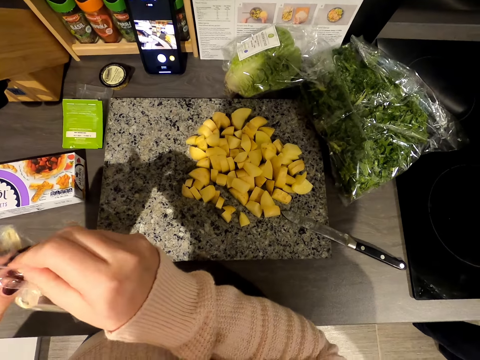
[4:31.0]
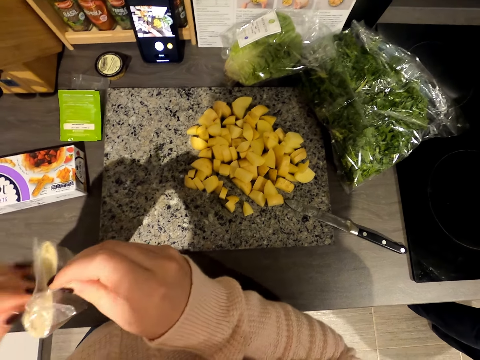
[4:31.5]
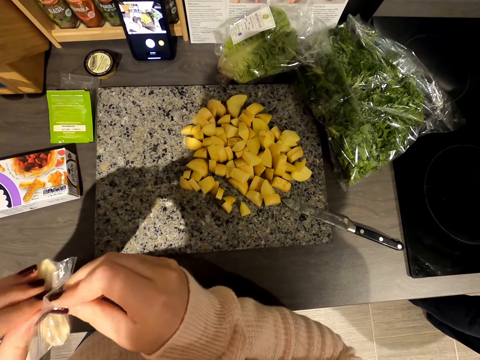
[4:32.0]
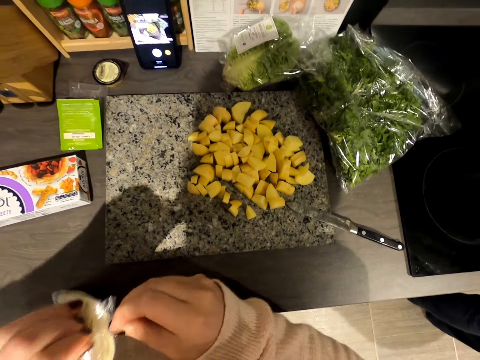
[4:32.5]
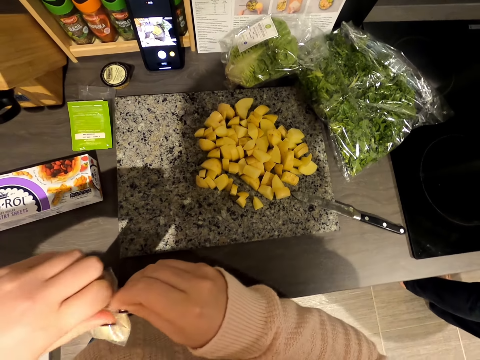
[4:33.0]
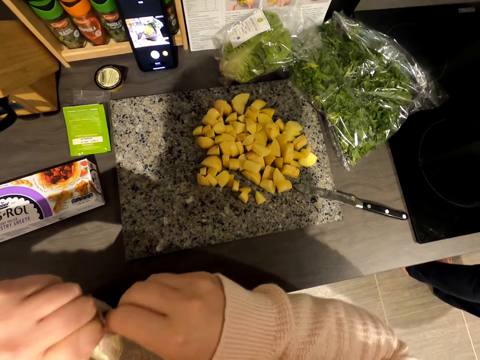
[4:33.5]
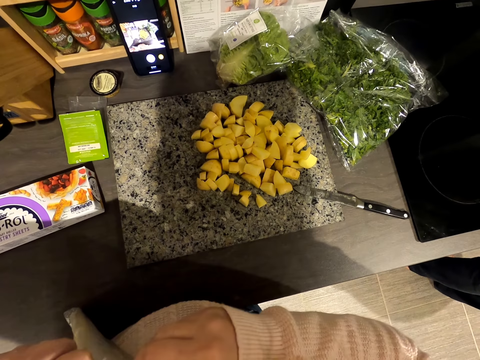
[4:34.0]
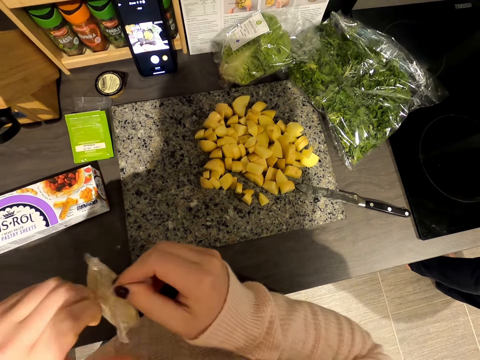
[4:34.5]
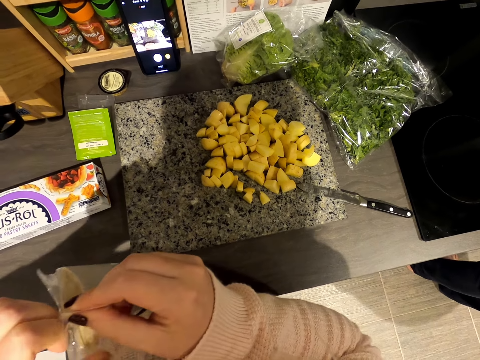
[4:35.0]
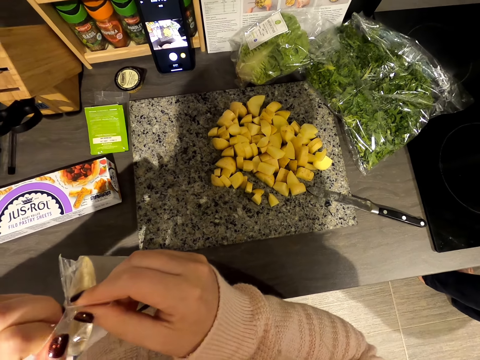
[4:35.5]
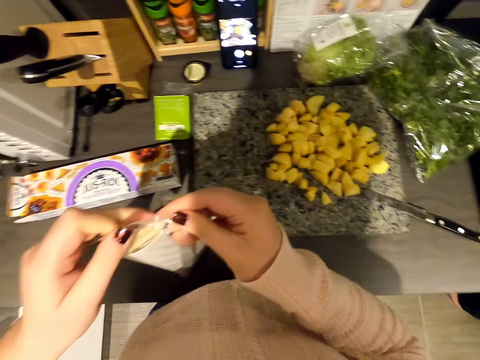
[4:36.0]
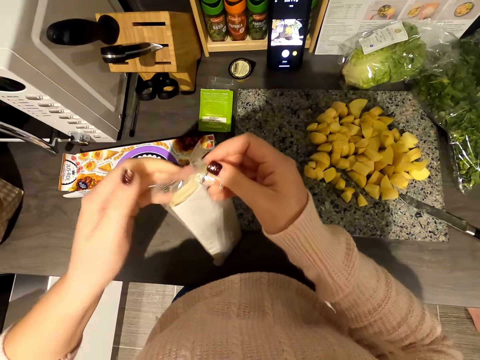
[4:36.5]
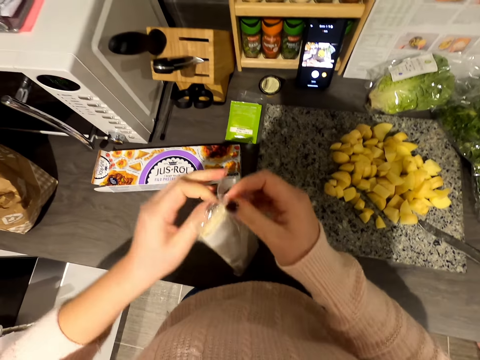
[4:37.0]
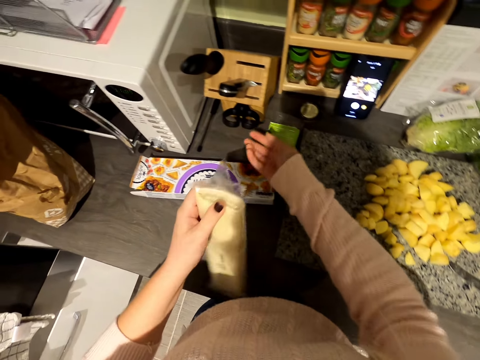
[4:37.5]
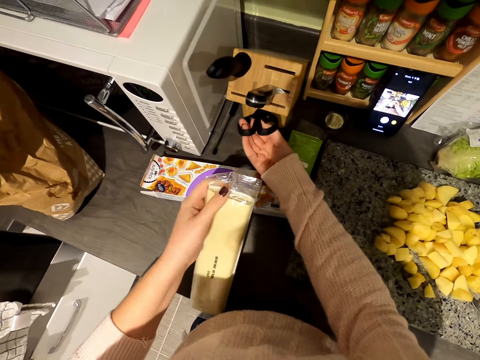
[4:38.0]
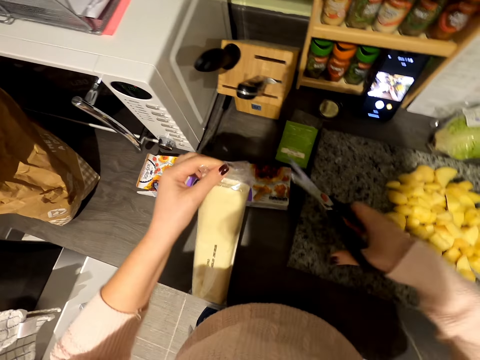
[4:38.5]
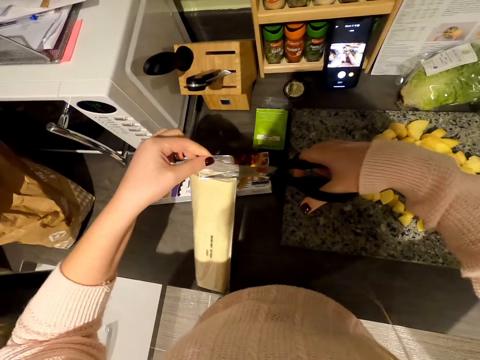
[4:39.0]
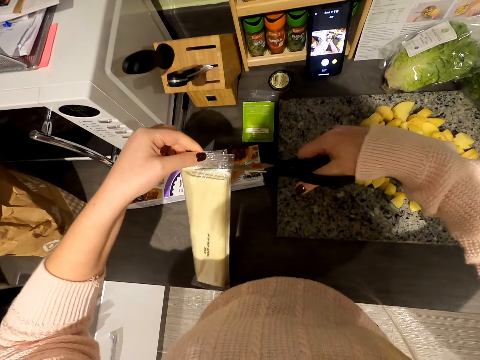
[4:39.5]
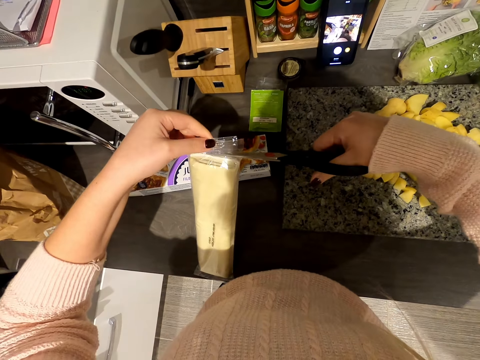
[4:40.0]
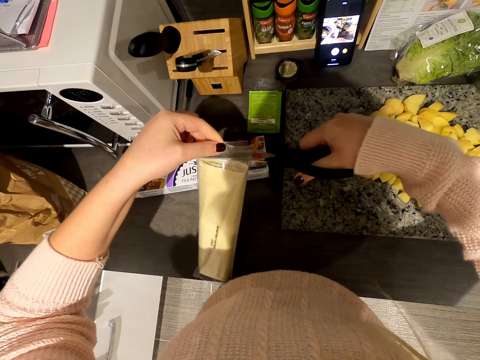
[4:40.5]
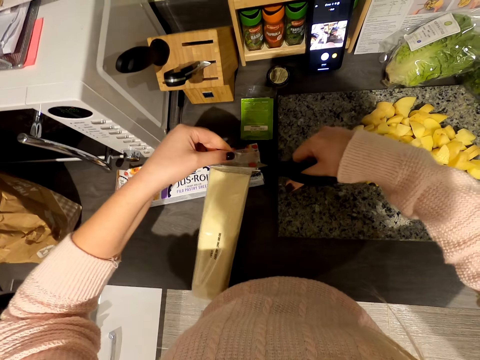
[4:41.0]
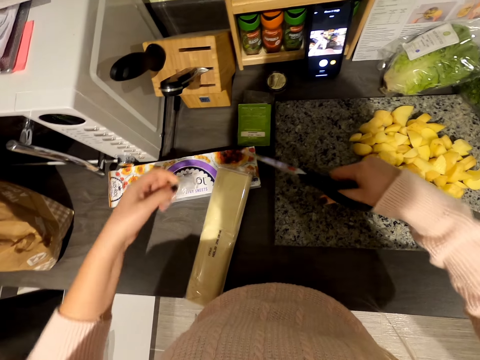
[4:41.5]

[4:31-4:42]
The camera wearer opens the wrap. They take the scissors or a knife. They cut the paper with the scissors.

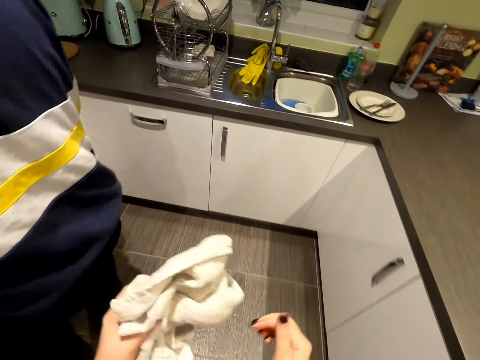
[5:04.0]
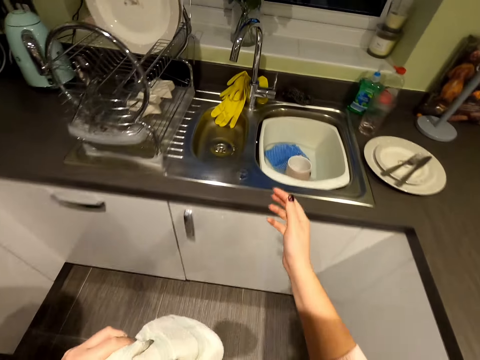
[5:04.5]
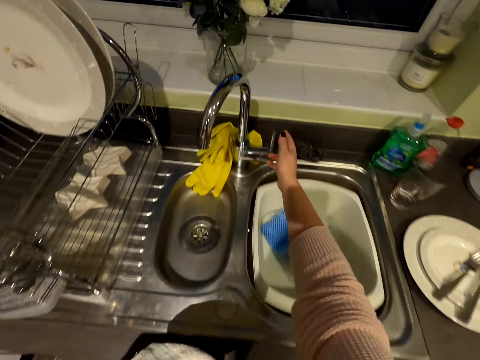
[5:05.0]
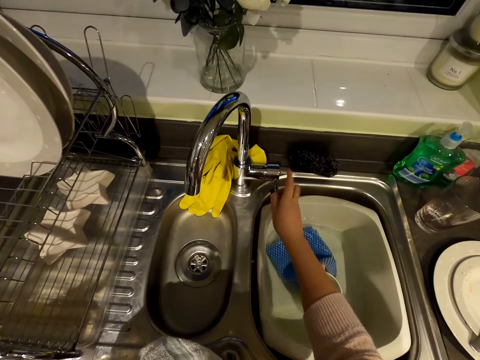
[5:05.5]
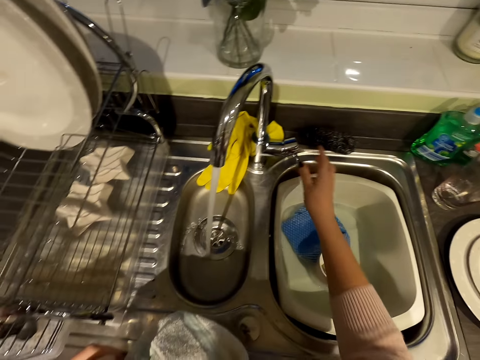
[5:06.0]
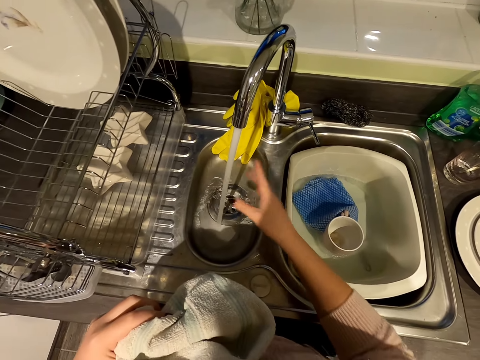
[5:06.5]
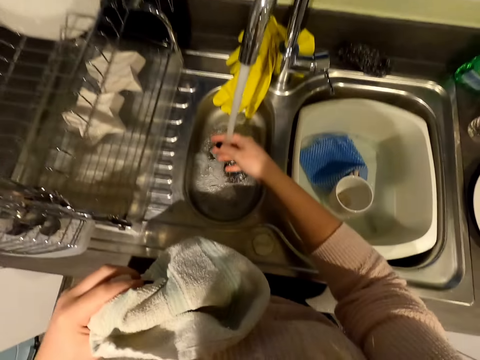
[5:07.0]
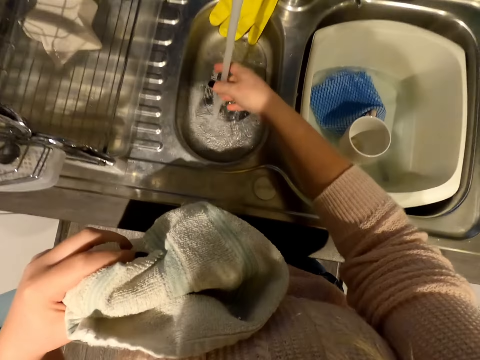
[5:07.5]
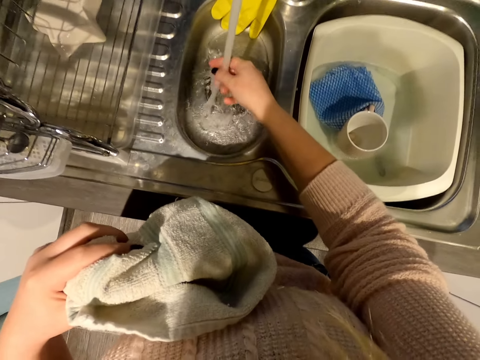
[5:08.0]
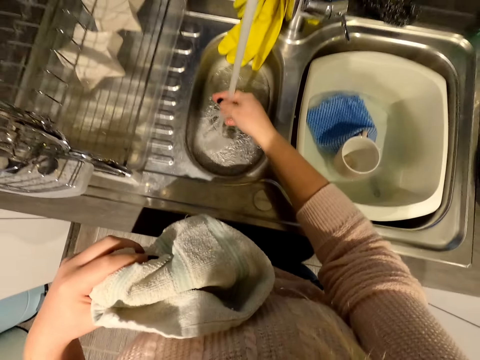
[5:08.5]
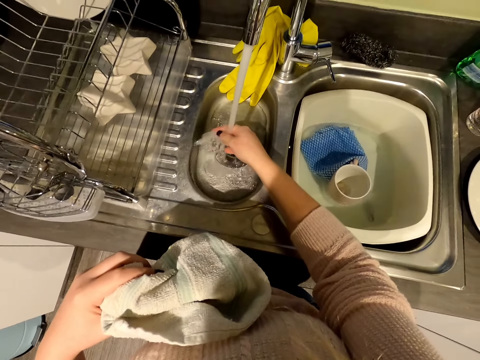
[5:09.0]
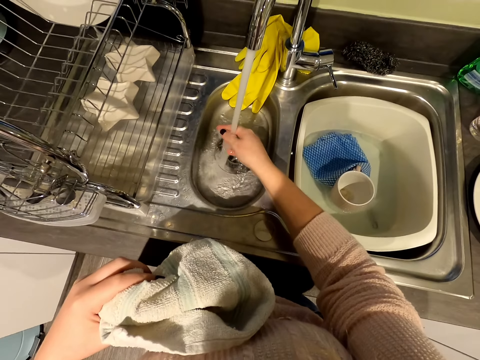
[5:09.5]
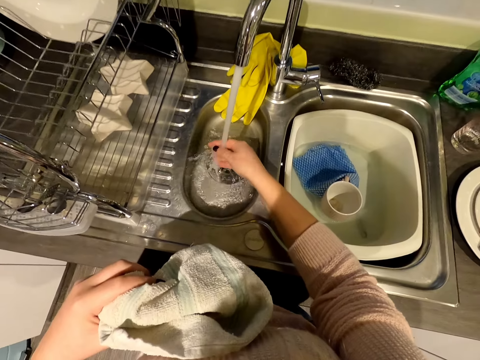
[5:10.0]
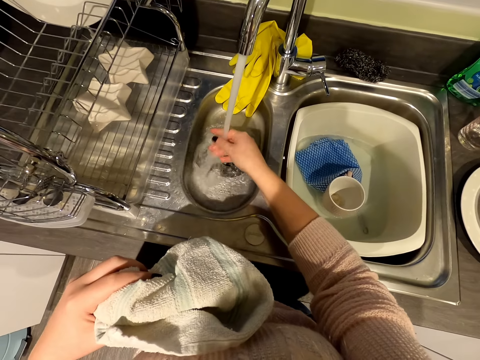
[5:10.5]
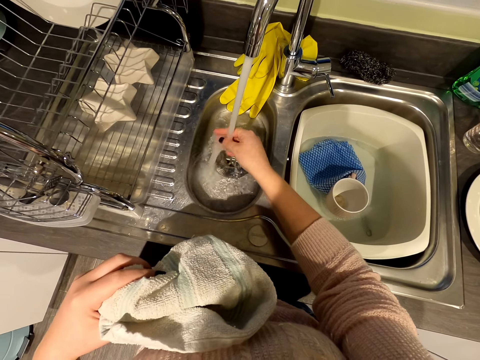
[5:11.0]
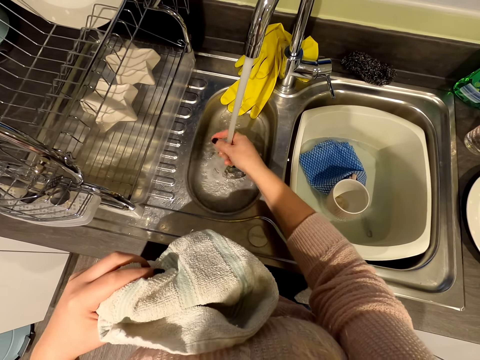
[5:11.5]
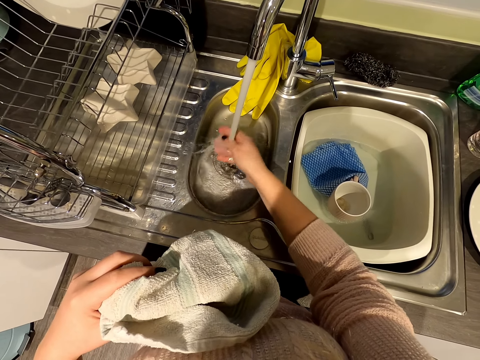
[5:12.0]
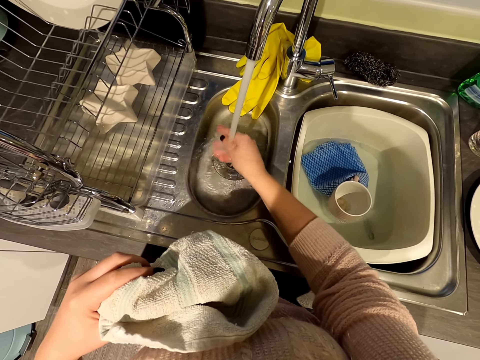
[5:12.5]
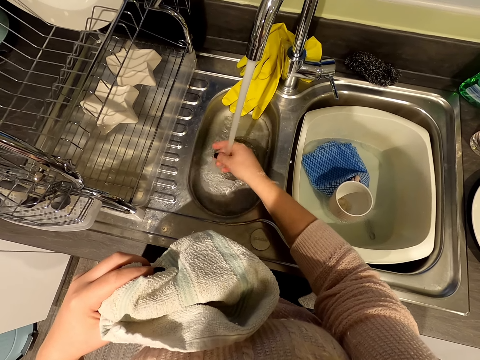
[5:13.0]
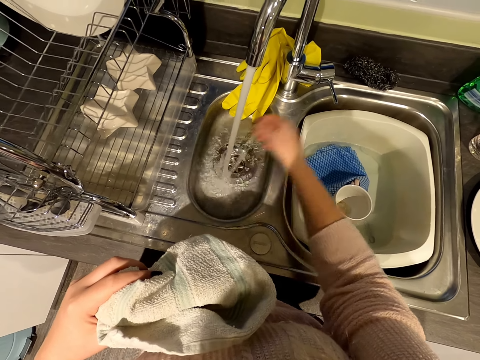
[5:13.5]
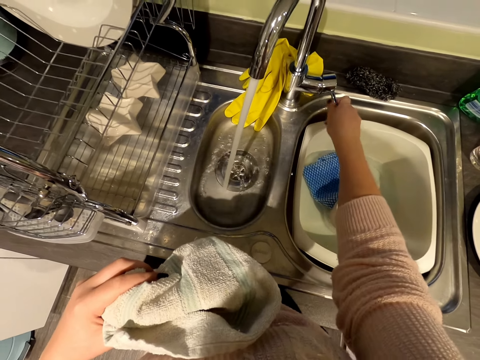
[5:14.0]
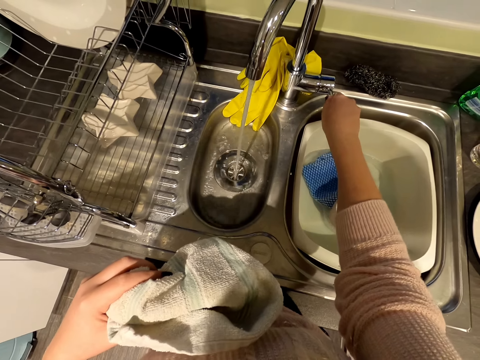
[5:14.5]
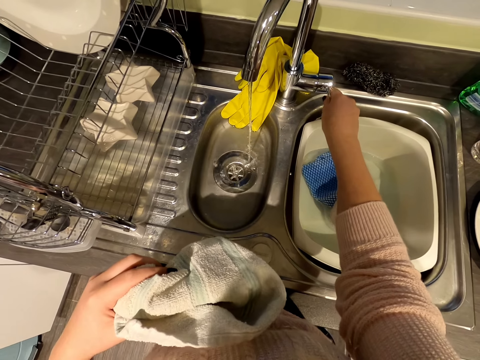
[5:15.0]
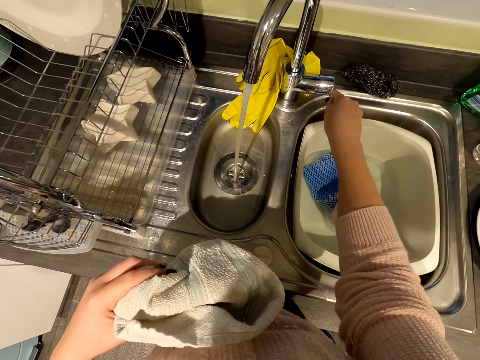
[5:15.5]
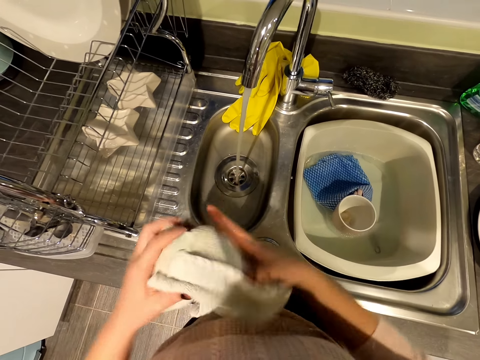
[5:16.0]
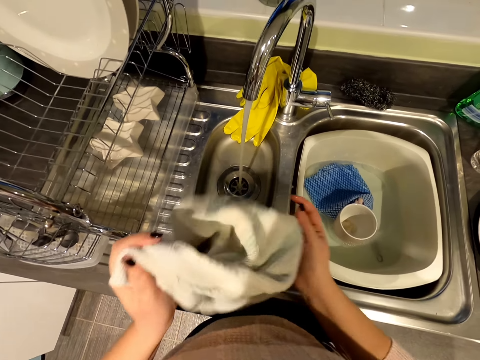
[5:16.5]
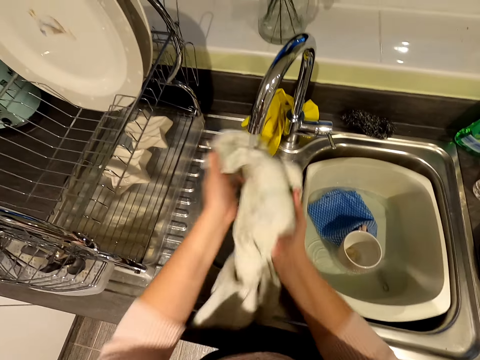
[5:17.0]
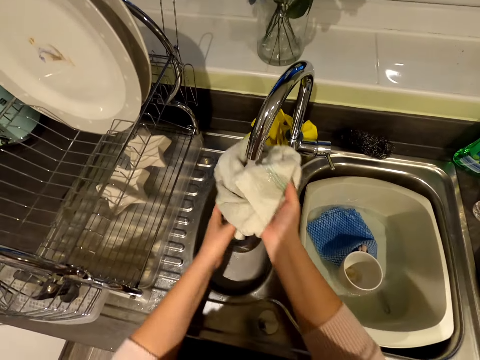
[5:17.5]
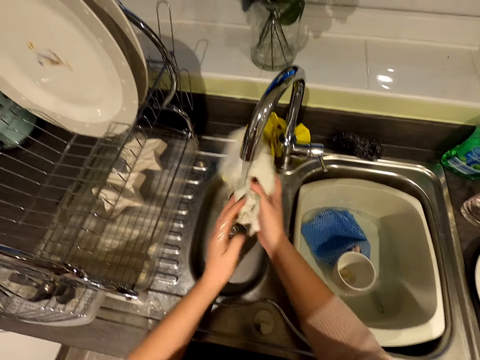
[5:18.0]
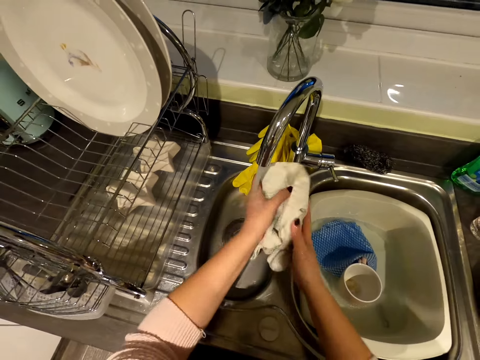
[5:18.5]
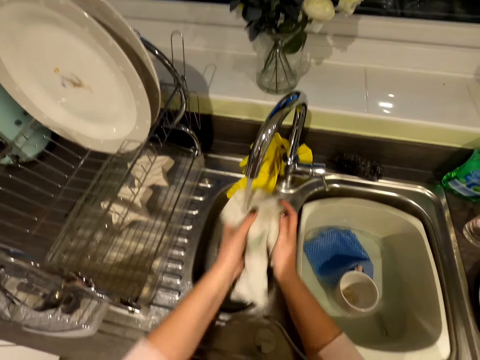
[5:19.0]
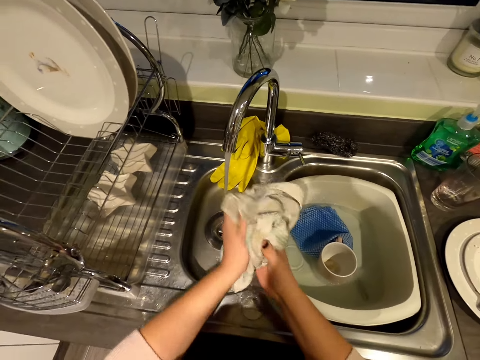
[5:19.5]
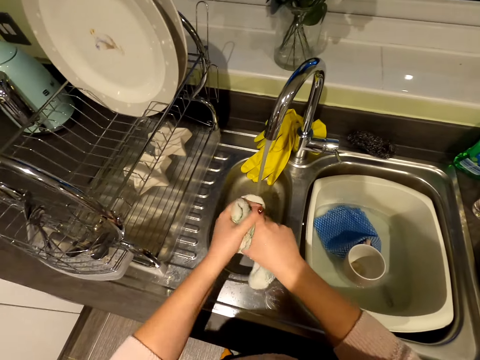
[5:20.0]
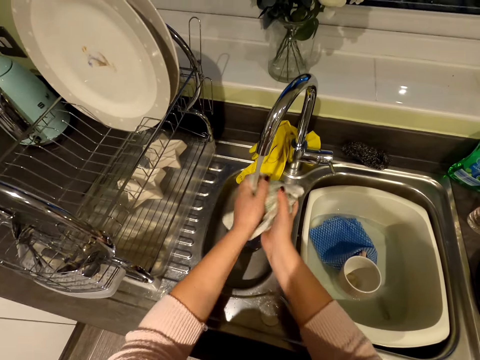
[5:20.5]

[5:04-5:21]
A person chops vegetables. The camera wearer walks in the kitchen. They open the water tap. They touch the water. They clean their hand. They adjust the water. They sprinkle the water on the kitchen towel.
